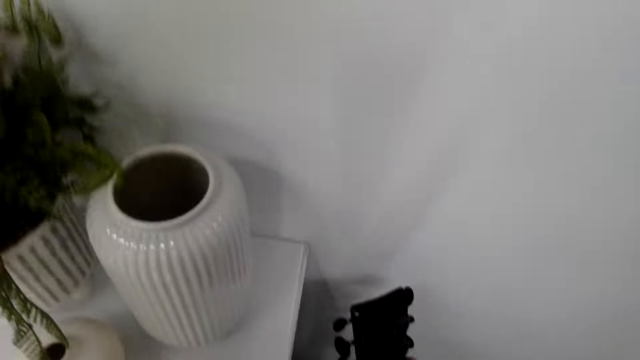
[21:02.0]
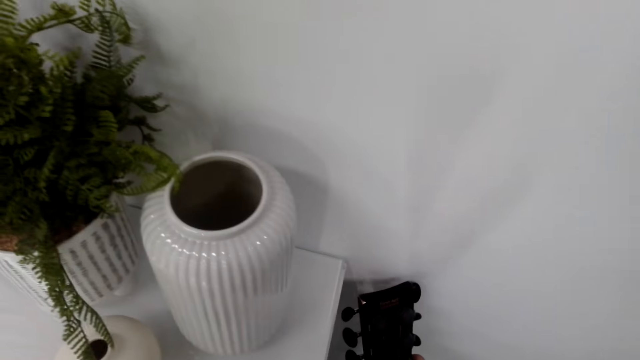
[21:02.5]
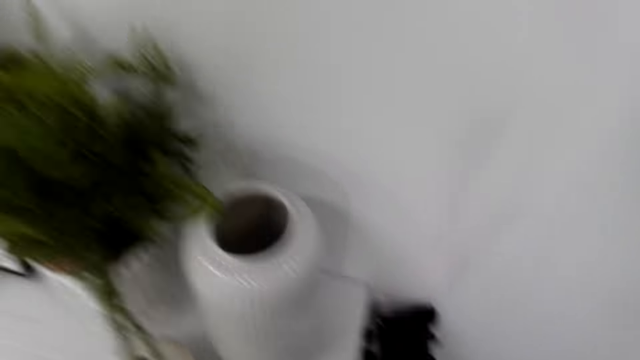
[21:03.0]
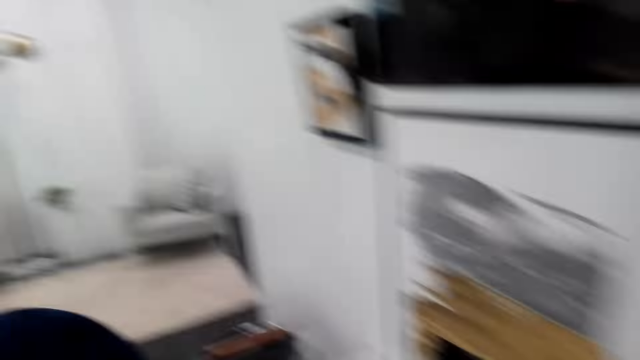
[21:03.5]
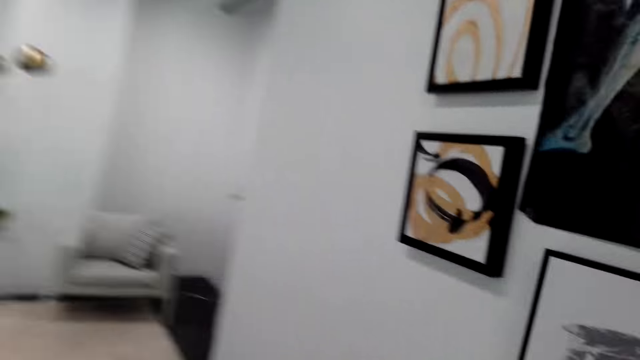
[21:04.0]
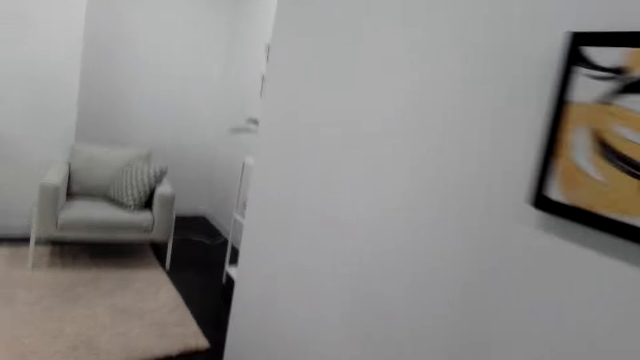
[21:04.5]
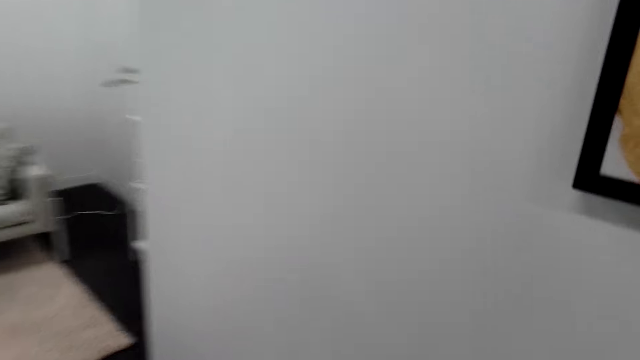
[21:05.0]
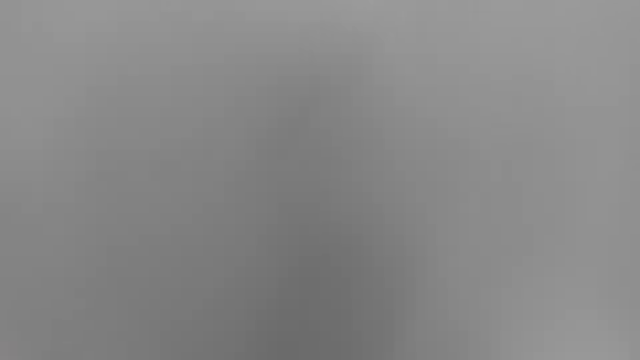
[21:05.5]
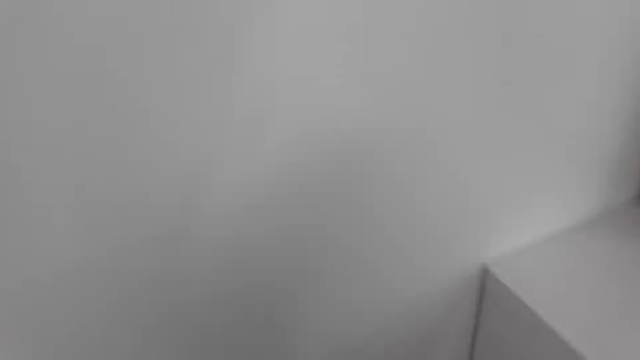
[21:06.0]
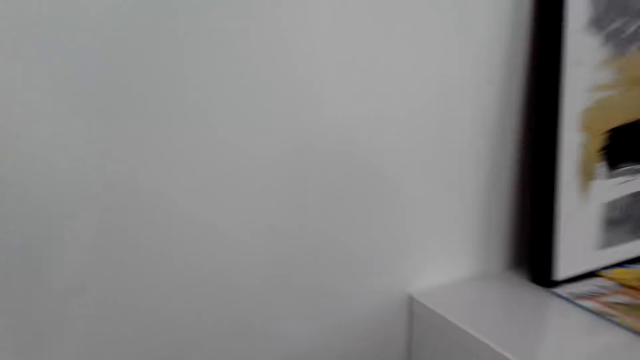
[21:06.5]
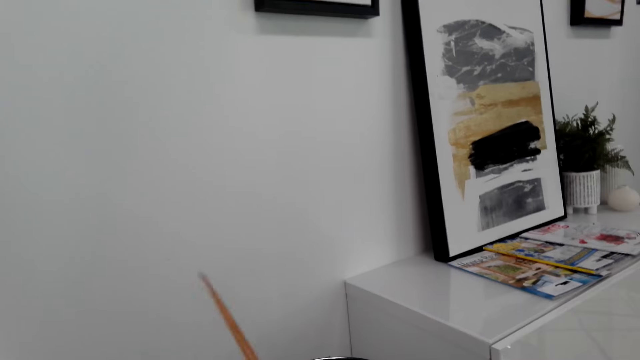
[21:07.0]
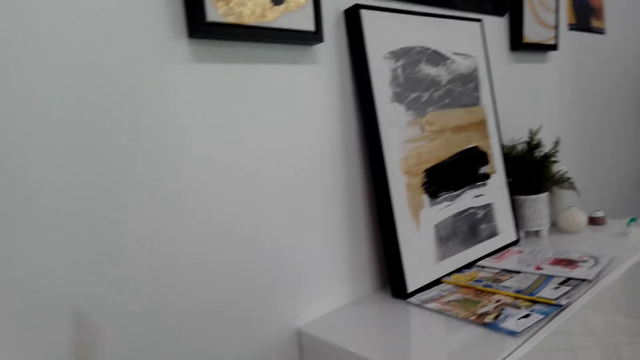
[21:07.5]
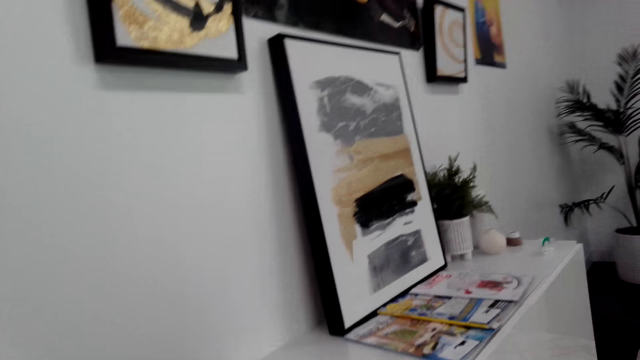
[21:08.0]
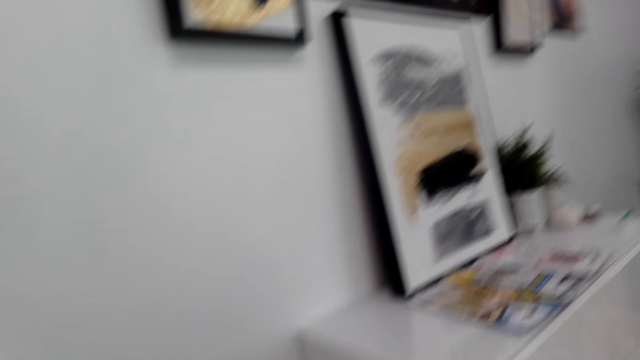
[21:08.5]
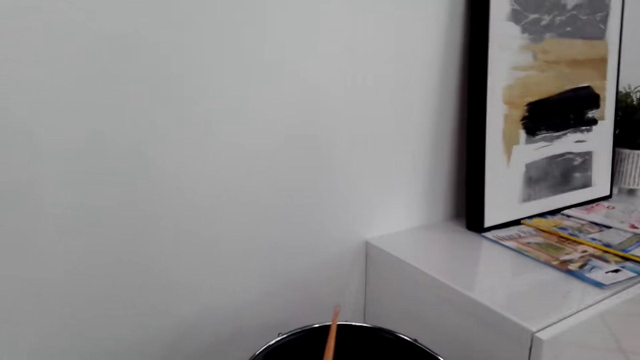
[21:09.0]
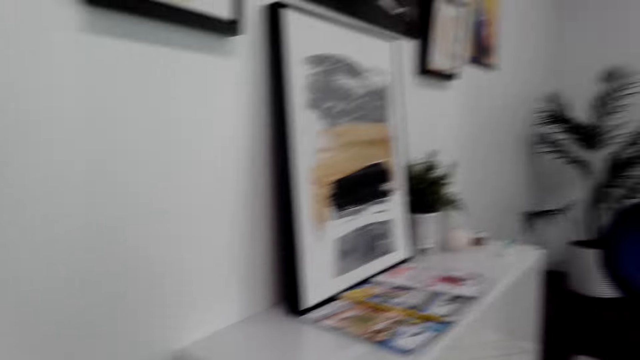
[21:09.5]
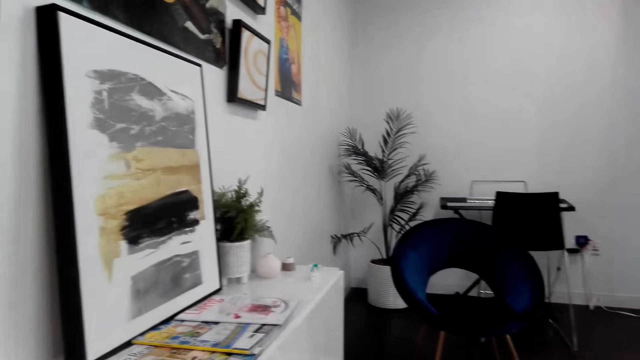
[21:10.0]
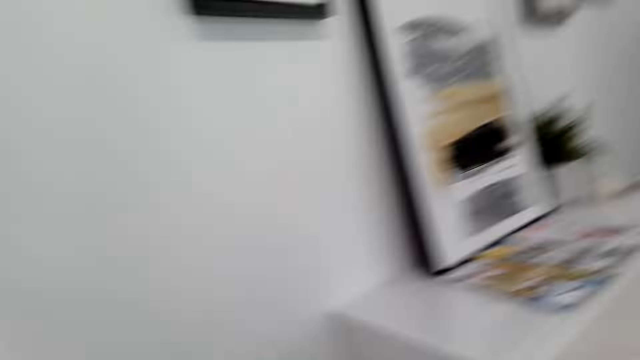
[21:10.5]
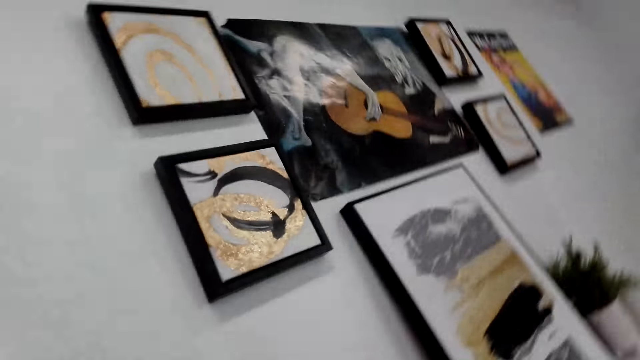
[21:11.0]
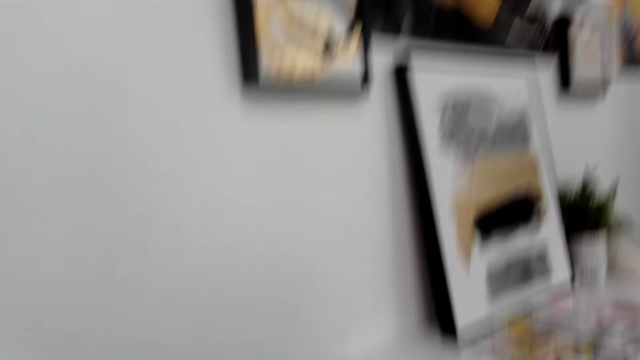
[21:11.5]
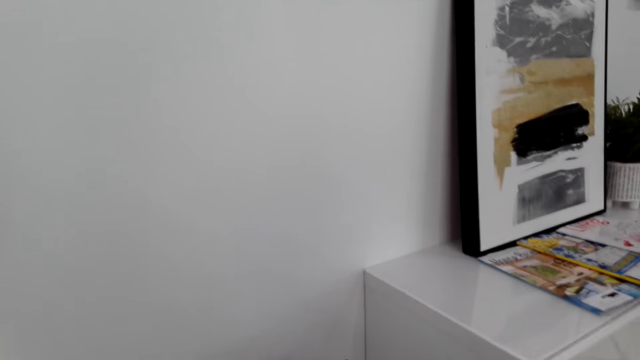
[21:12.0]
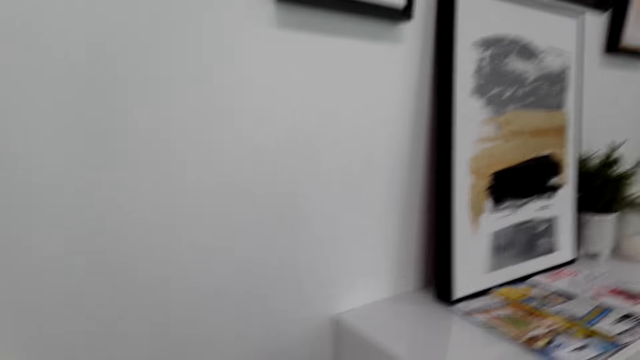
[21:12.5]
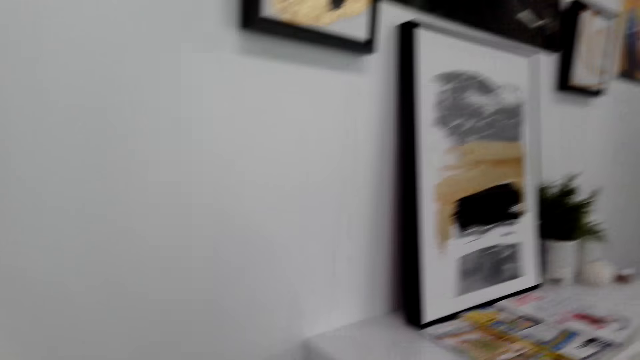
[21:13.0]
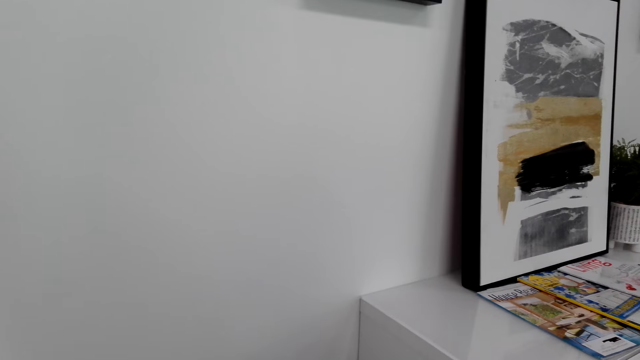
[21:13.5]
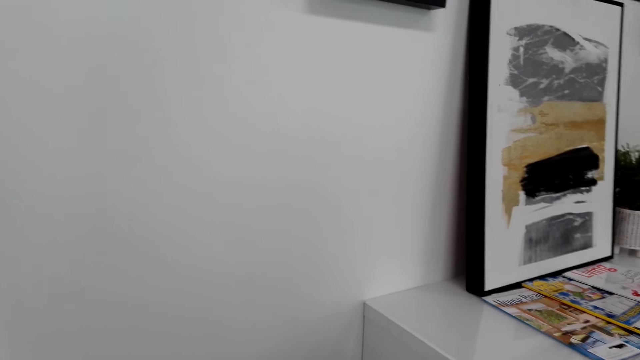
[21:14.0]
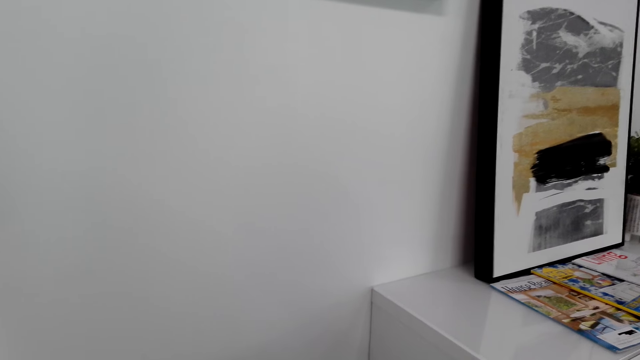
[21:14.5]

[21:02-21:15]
The camera wearer puts the guitar on the floor. They walk around and look around. They pick up the drumsticks. They beat the drum. They beat the drum again. They look around.

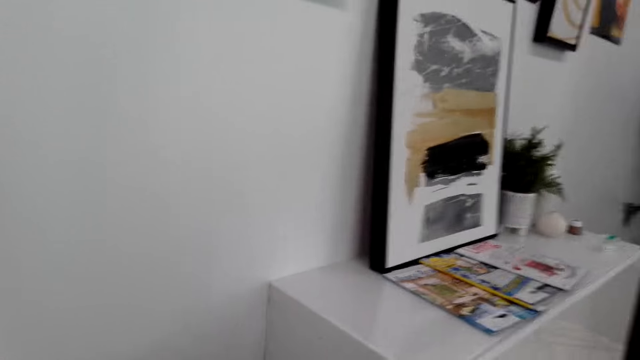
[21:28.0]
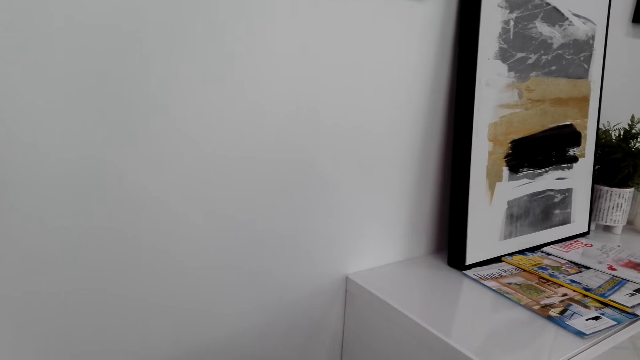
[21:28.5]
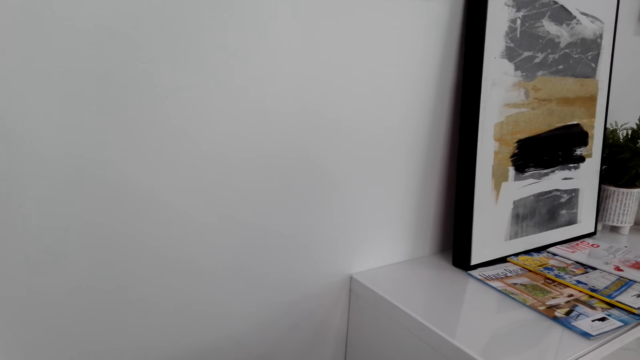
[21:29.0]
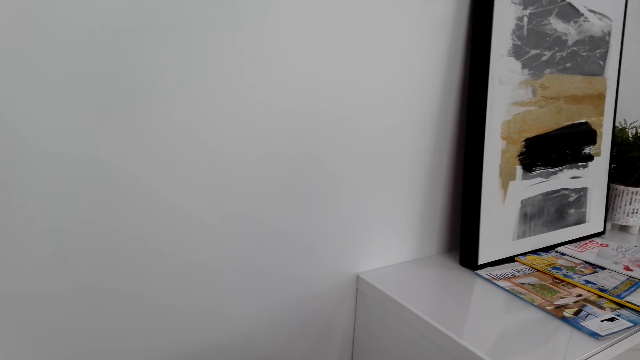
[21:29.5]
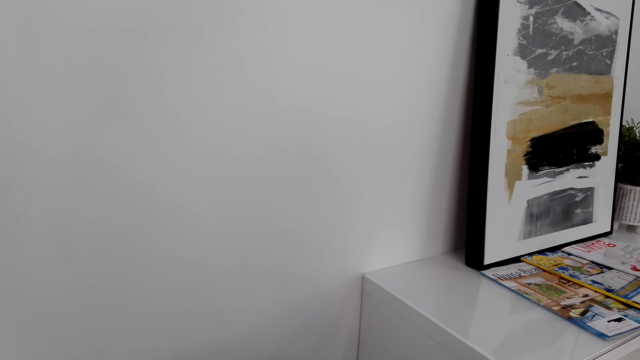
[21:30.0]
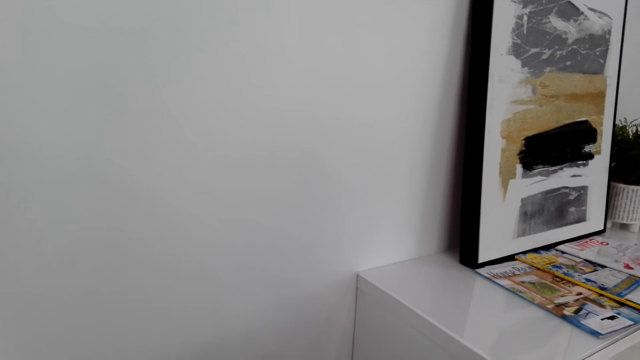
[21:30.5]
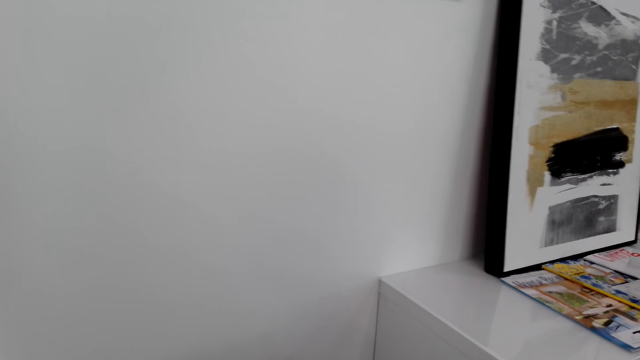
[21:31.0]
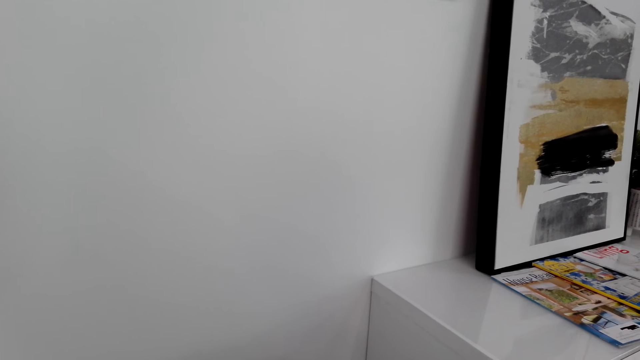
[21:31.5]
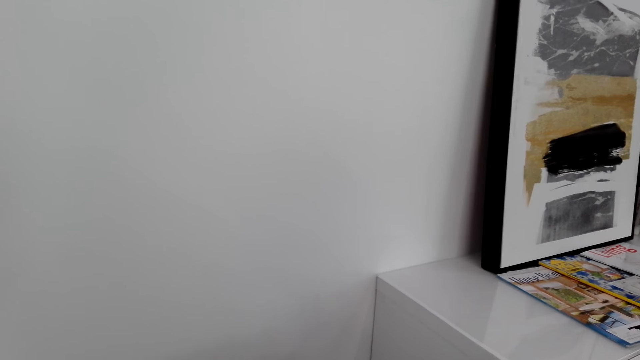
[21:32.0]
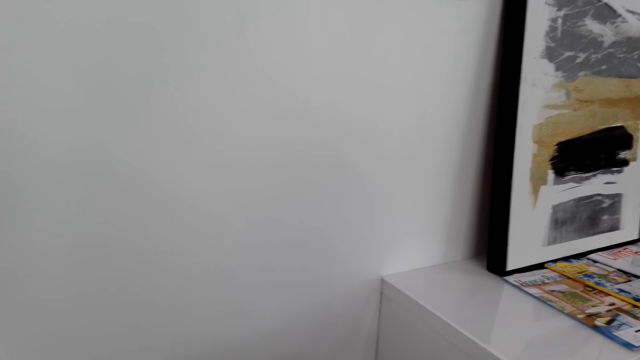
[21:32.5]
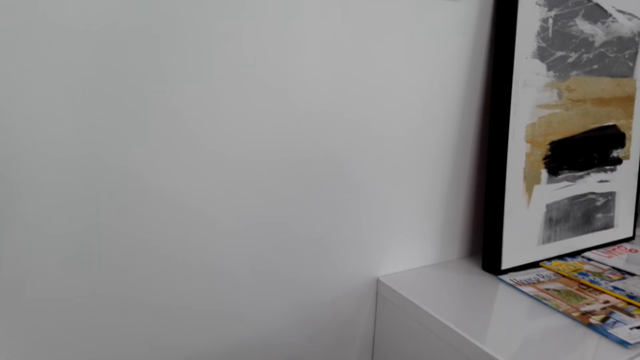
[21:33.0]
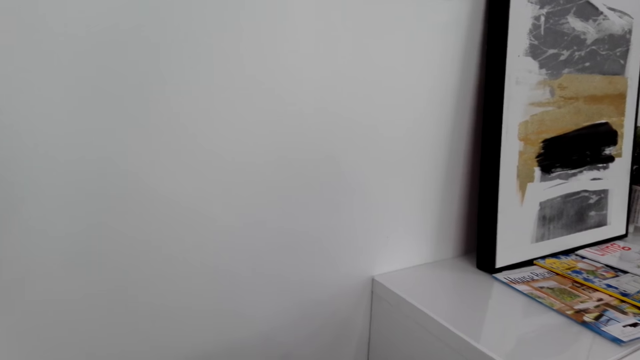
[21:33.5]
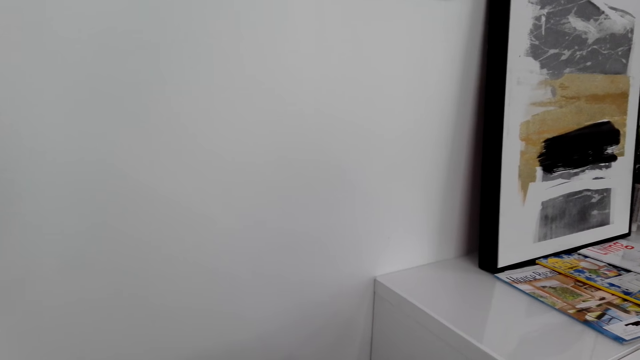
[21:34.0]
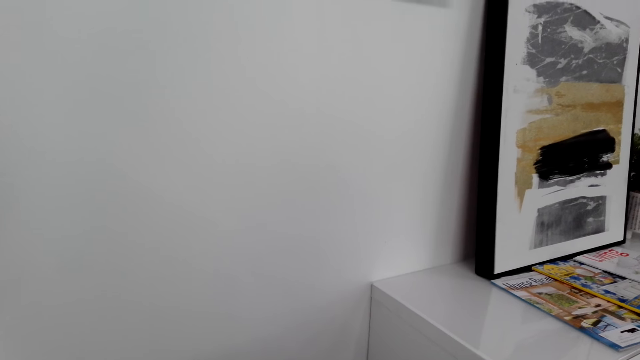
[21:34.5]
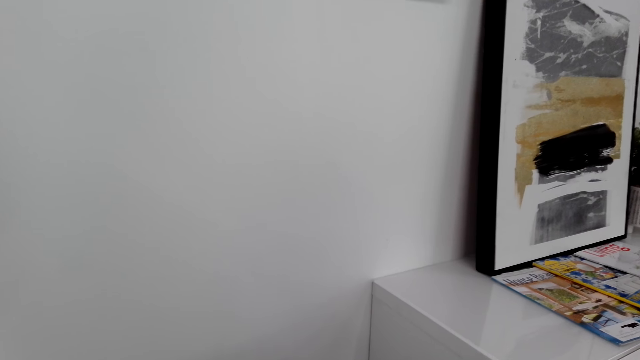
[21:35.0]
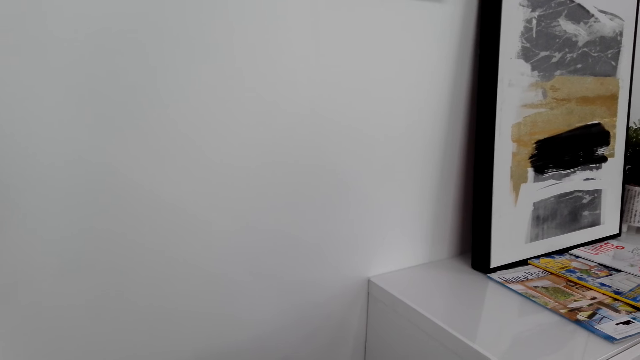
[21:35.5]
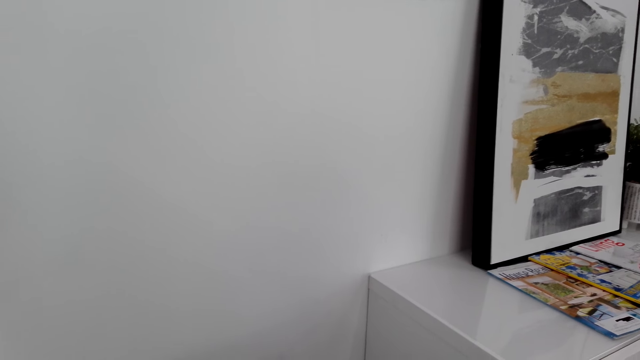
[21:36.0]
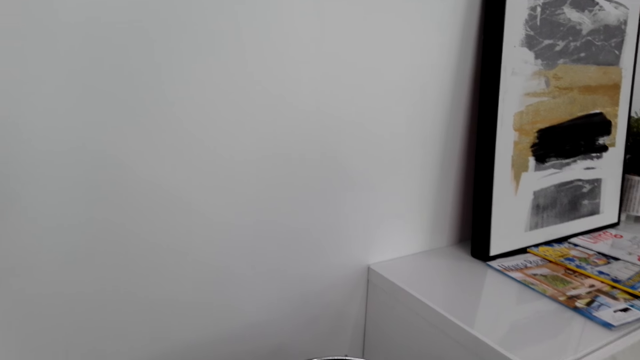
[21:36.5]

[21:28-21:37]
The camera wearer looks around. They play the drums.
